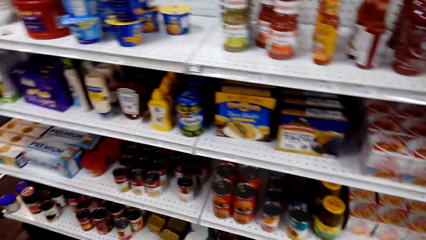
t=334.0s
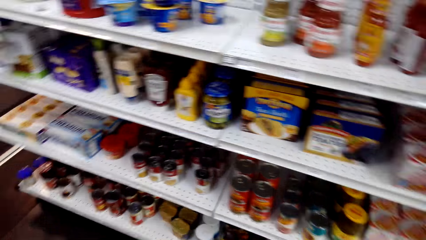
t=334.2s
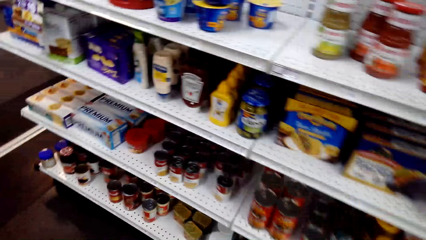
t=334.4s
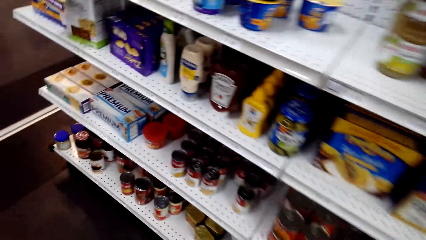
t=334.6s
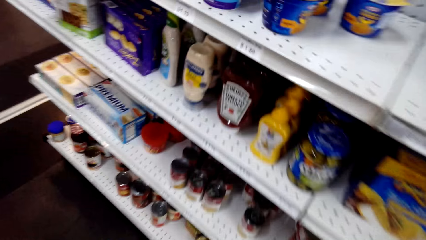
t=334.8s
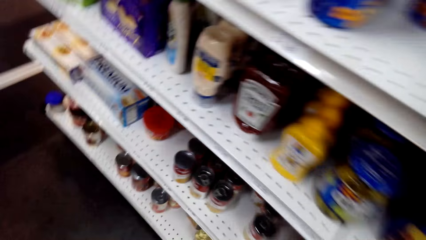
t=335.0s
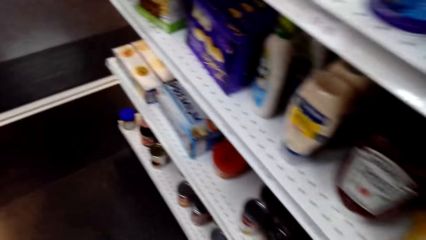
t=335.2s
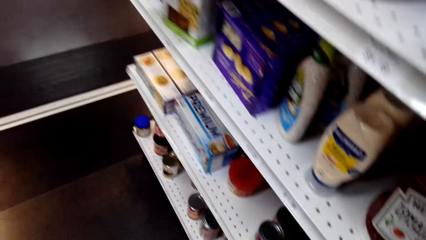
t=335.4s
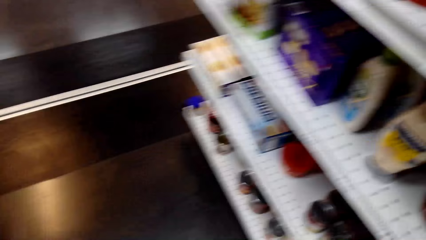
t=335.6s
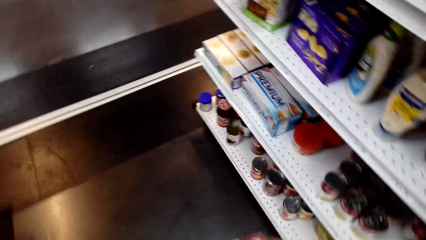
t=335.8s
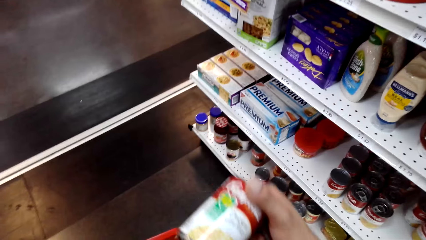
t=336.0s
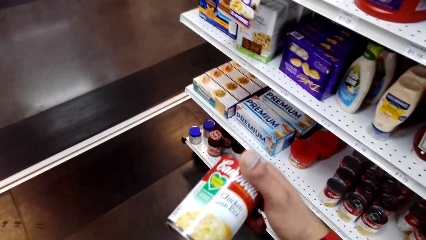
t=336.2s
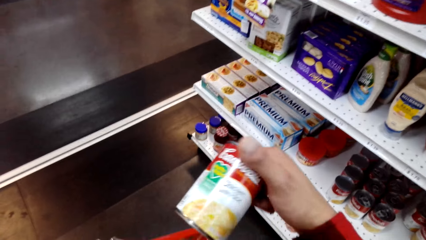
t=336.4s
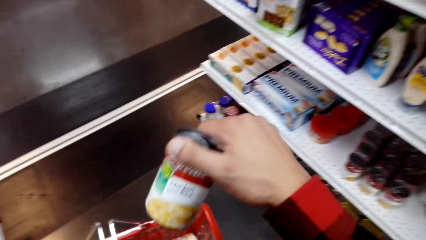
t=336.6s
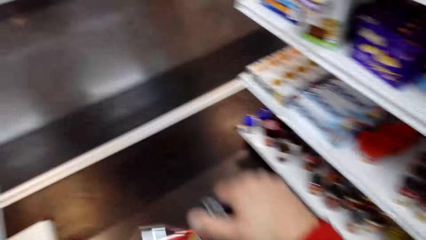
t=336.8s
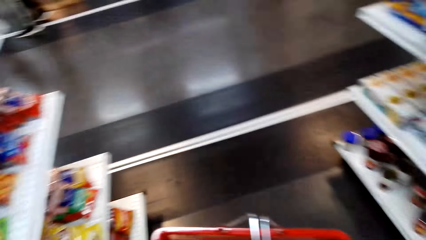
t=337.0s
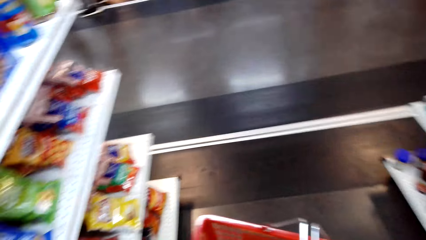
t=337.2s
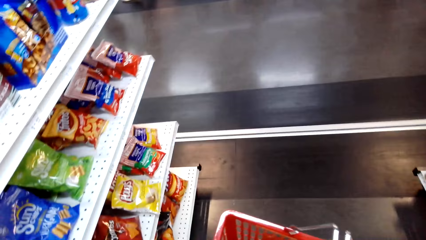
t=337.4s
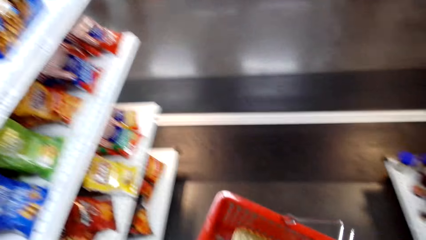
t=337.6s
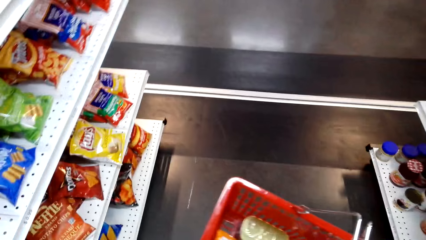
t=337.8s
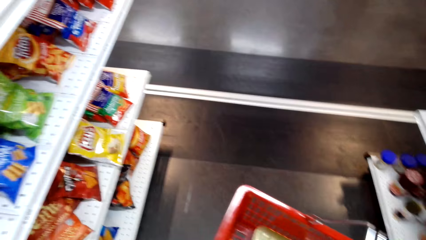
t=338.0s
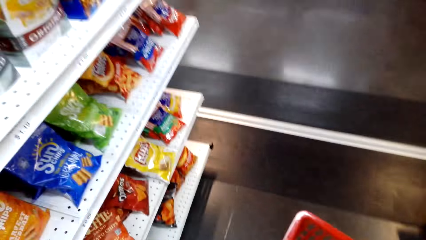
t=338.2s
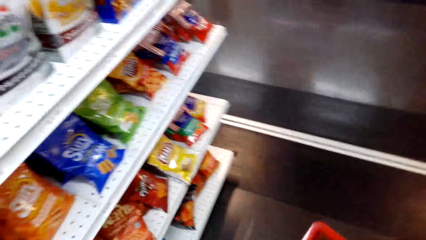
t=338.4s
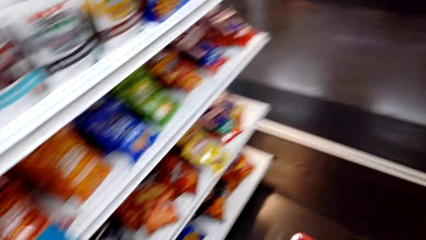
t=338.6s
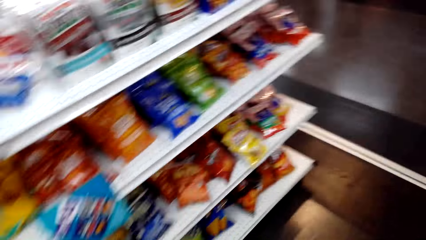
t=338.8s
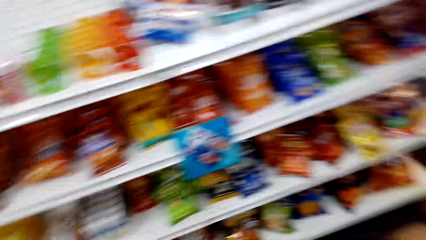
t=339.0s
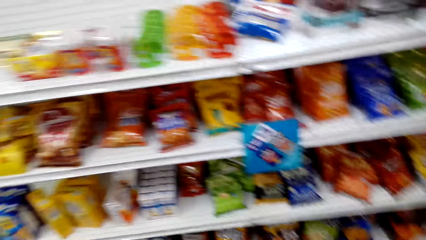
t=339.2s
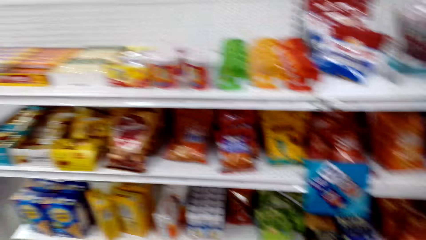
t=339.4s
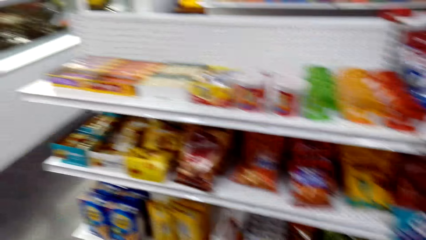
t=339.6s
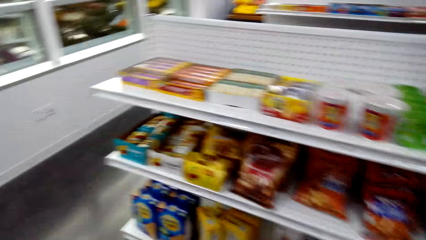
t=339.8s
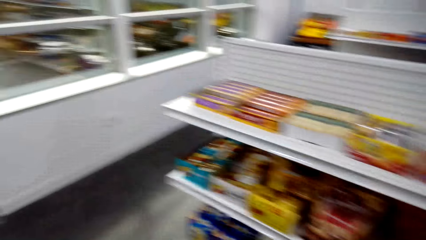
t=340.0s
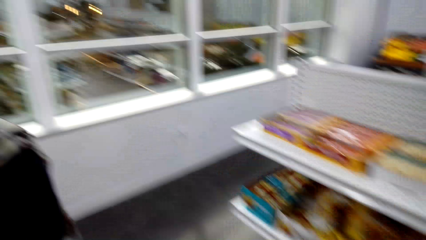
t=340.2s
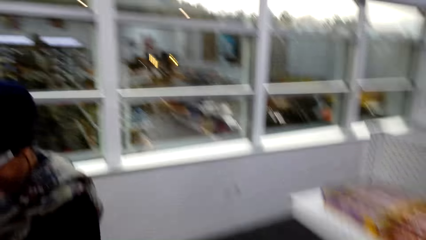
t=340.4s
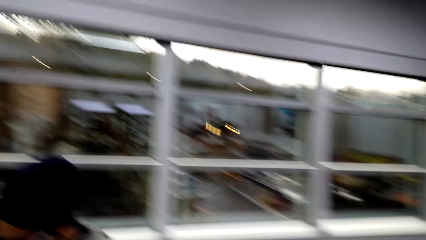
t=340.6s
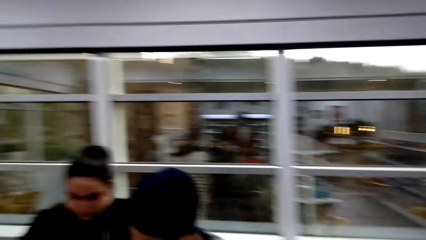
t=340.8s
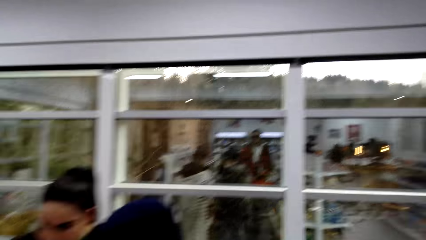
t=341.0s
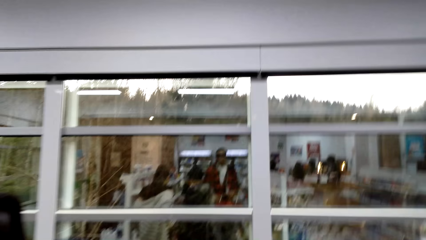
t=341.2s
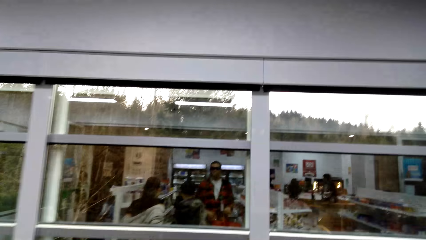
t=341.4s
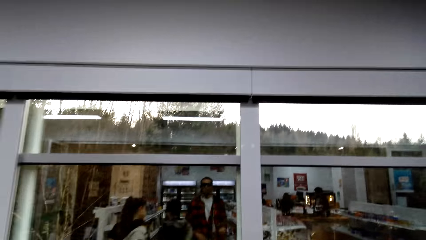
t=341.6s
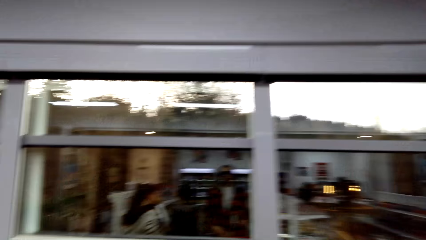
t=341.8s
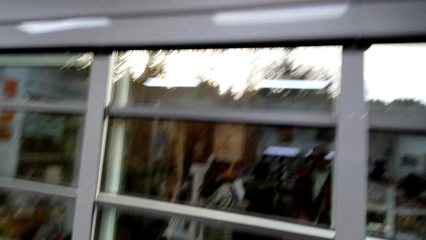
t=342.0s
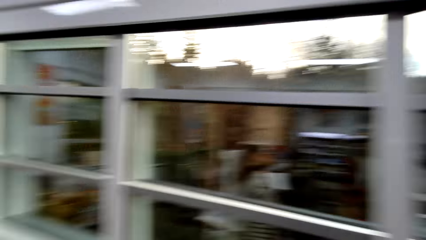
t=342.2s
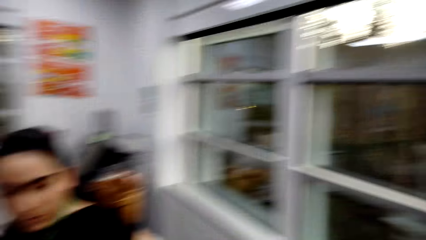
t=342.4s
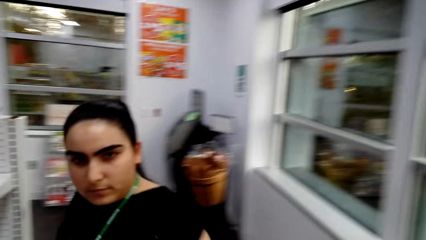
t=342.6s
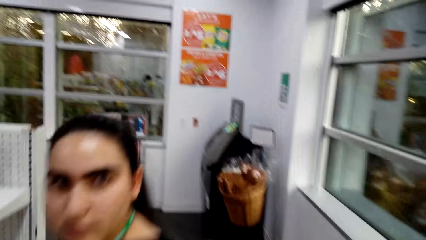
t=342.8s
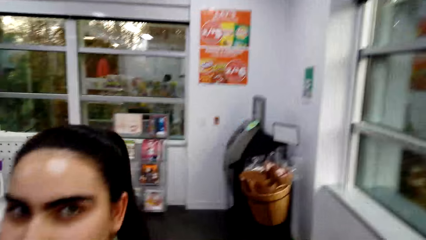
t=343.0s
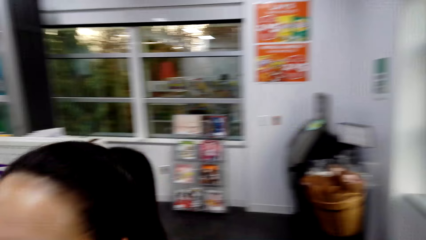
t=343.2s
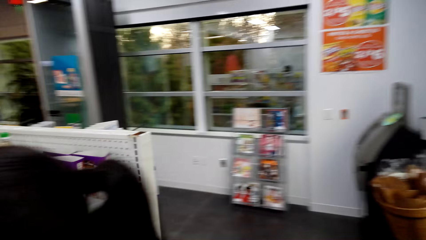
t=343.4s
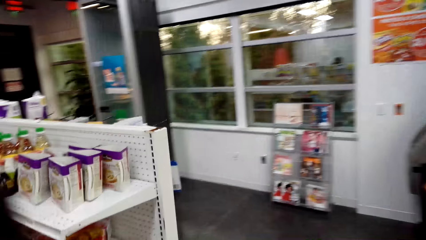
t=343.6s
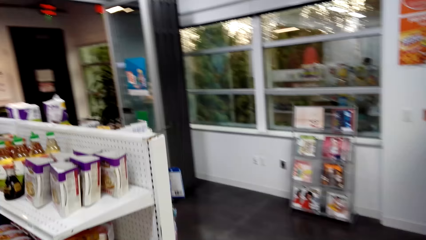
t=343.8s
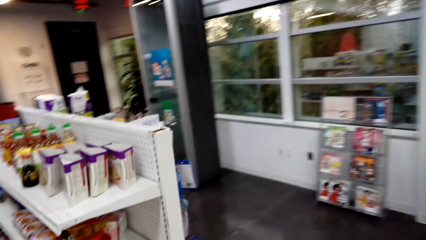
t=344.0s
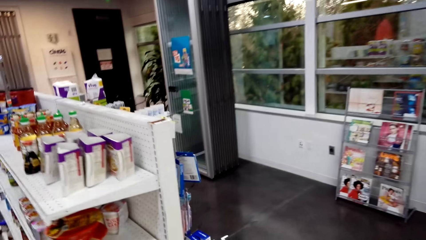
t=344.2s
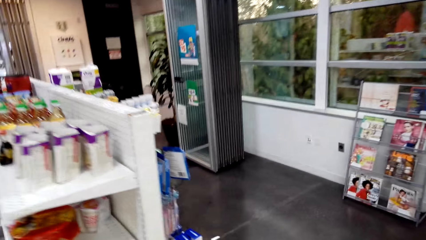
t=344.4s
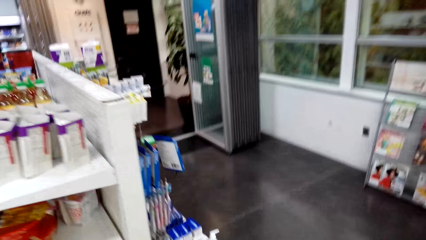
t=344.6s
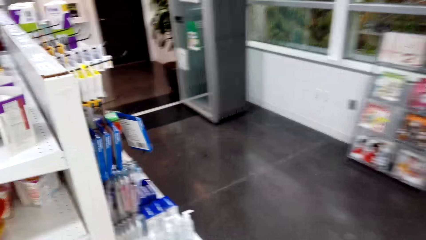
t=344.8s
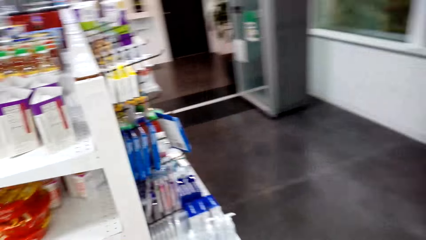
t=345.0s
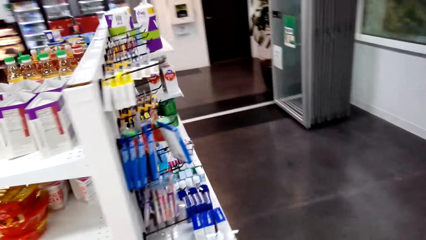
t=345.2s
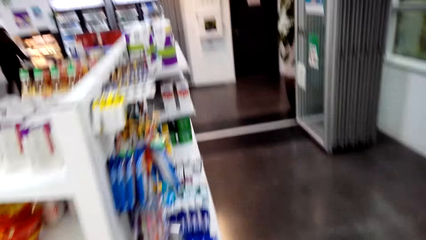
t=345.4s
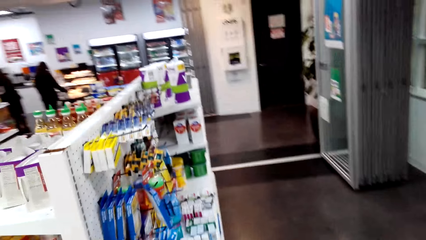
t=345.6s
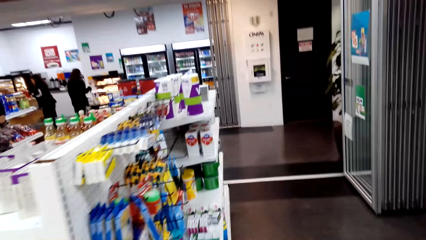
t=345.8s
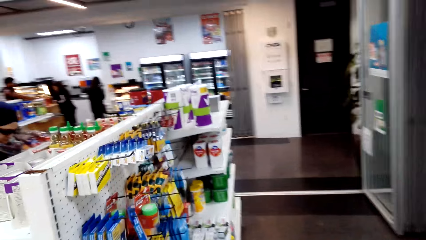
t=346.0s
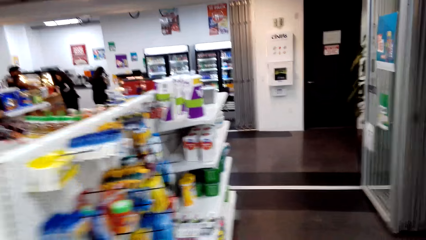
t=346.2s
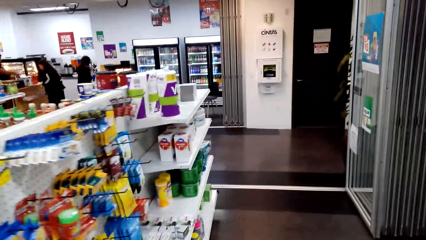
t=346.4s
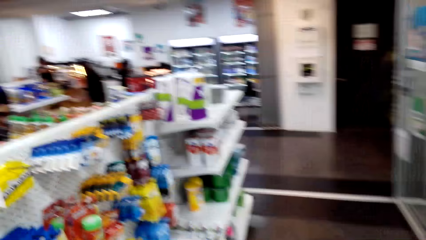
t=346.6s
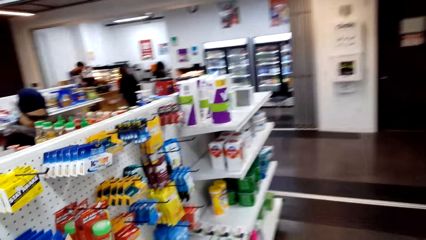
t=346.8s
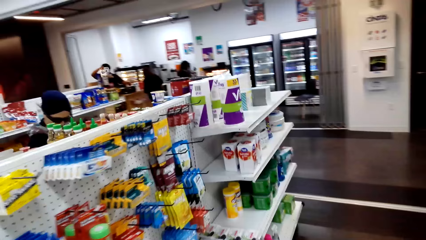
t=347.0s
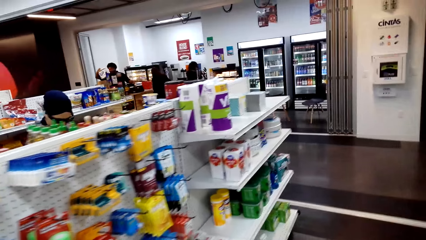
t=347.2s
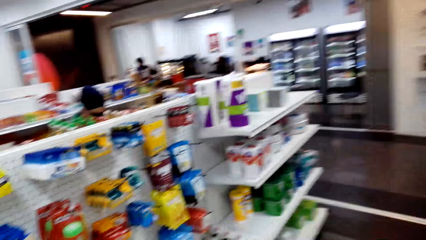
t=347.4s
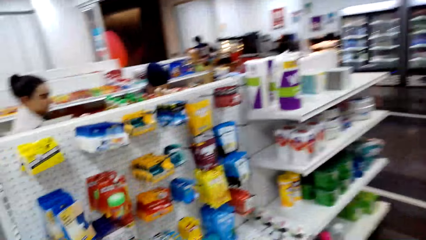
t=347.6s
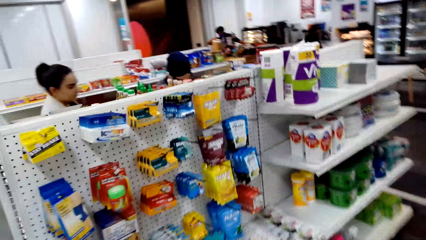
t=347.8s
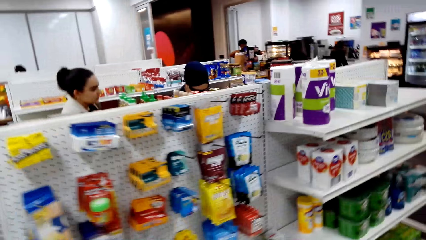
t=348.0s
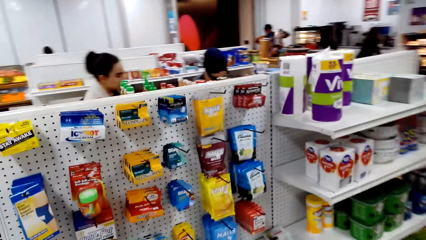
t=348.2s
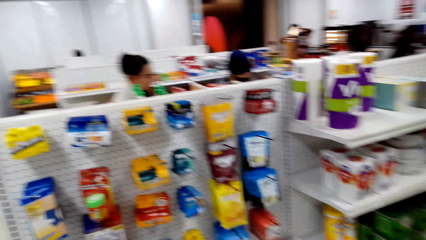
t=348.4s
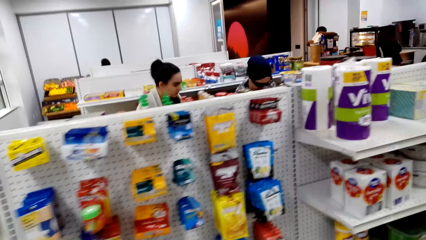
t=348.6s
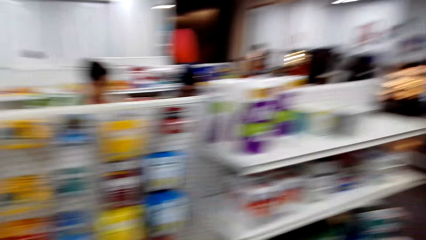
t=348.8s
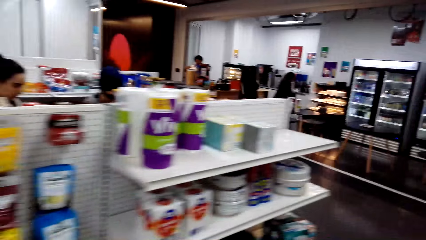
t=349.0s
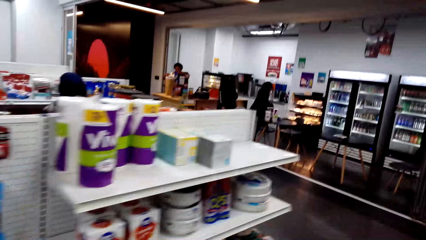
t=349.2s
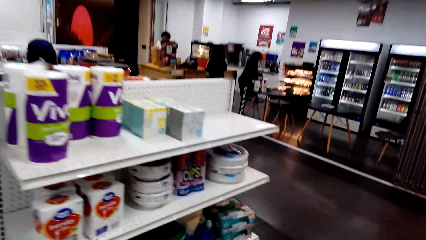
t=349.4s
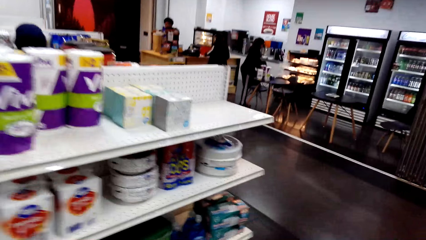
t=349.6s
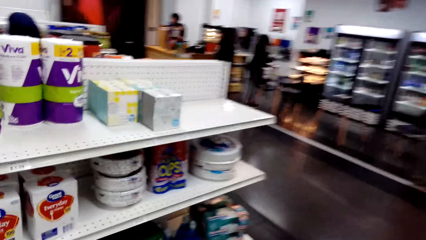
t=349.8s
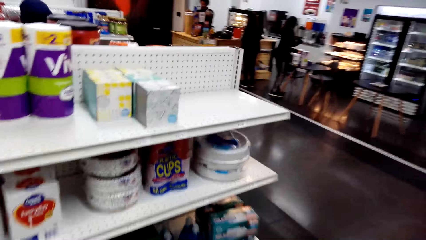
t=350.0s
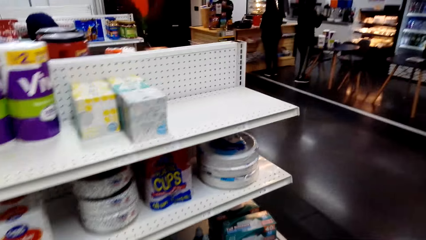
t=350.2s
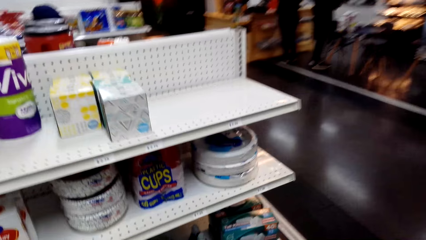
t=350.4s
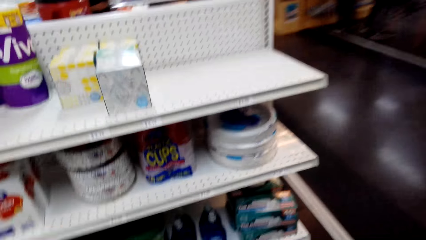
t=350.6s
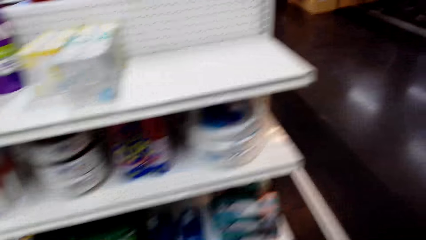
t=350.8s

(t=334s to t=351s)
The camera wearer inspects the can. They place the can in the shopping basket. They inspect the rack. They walk to another rack. They inspect the rack.
